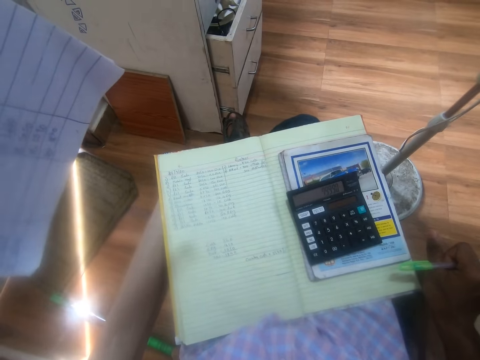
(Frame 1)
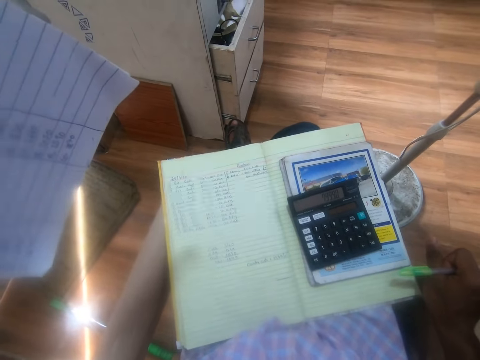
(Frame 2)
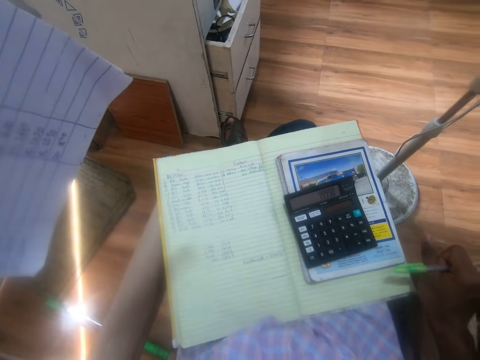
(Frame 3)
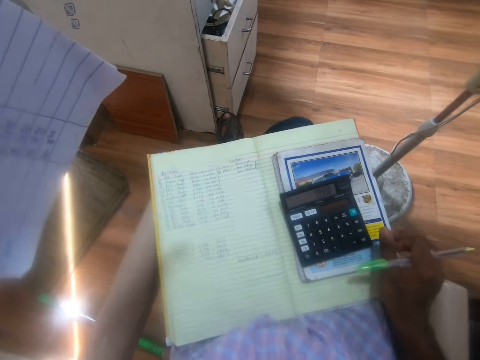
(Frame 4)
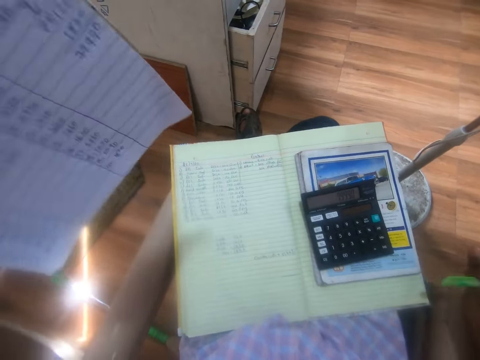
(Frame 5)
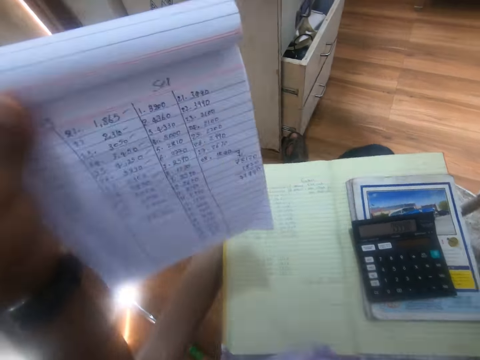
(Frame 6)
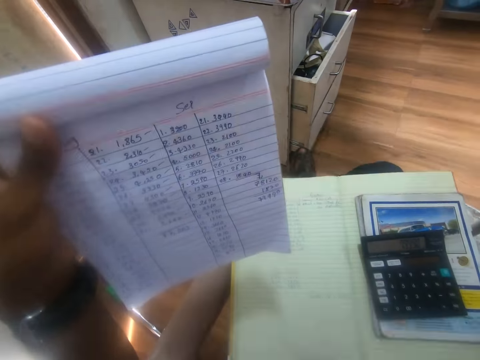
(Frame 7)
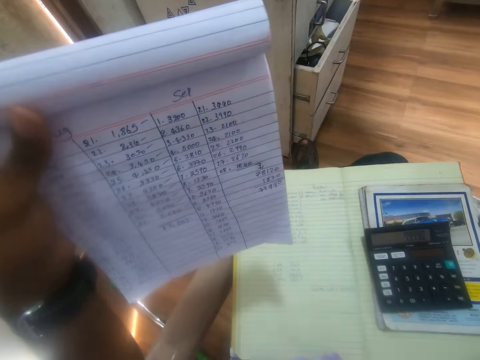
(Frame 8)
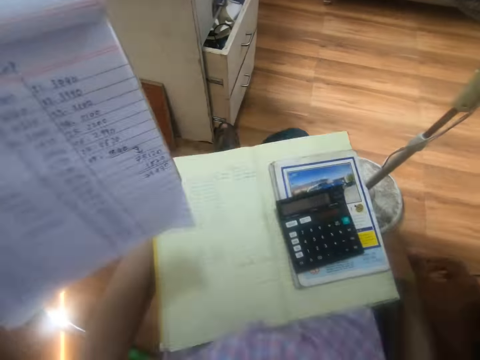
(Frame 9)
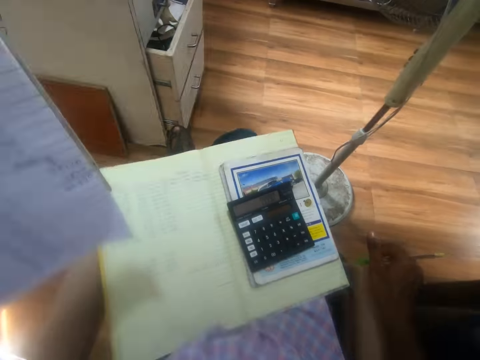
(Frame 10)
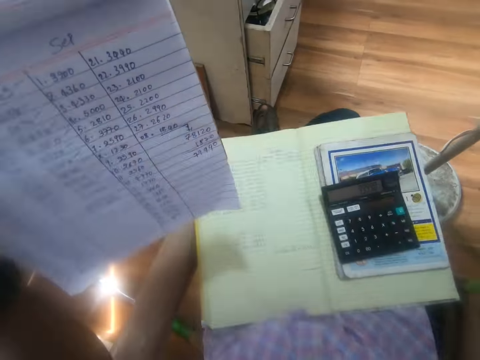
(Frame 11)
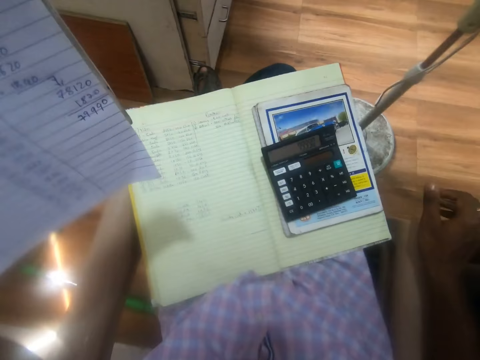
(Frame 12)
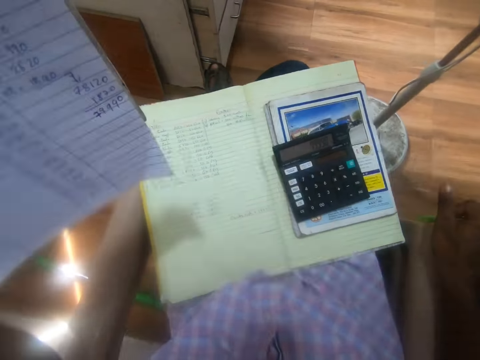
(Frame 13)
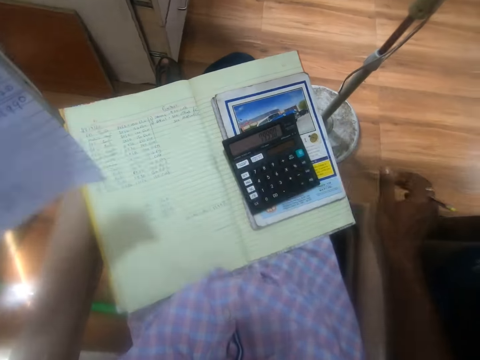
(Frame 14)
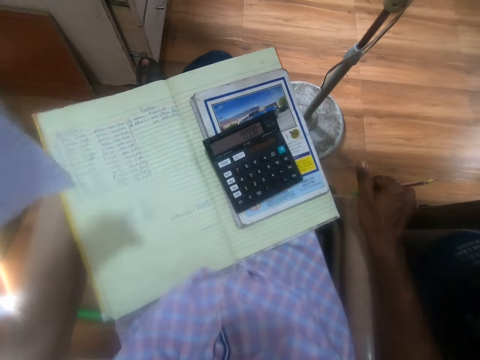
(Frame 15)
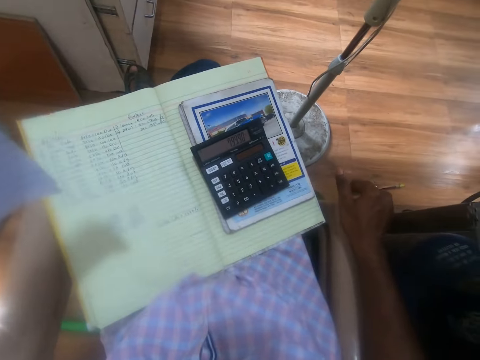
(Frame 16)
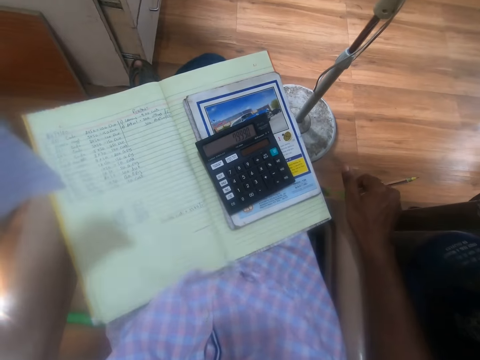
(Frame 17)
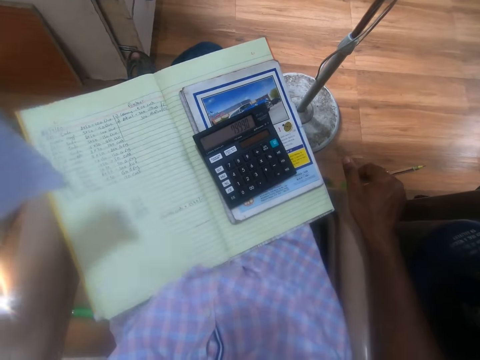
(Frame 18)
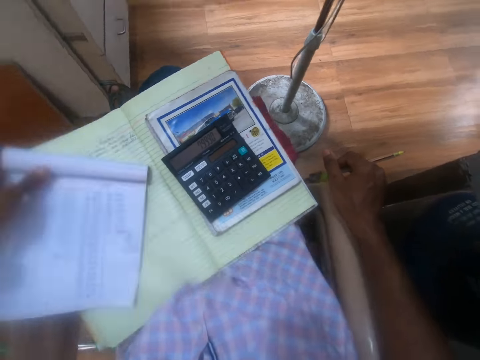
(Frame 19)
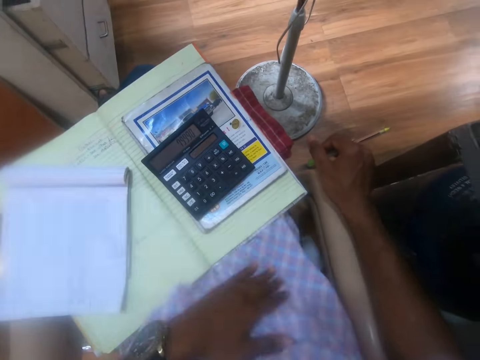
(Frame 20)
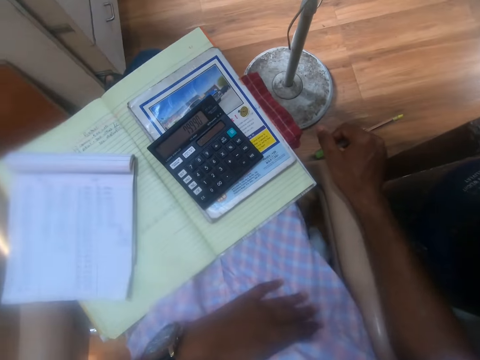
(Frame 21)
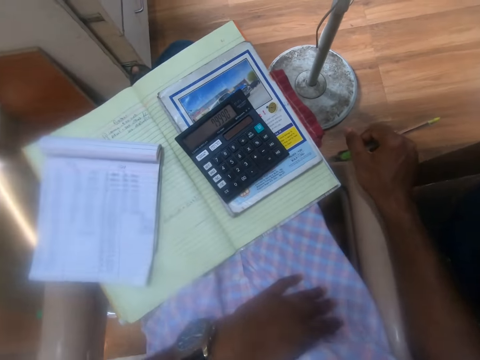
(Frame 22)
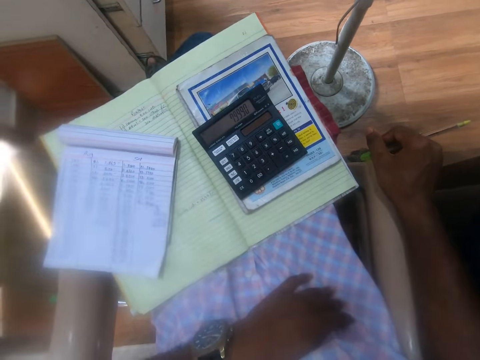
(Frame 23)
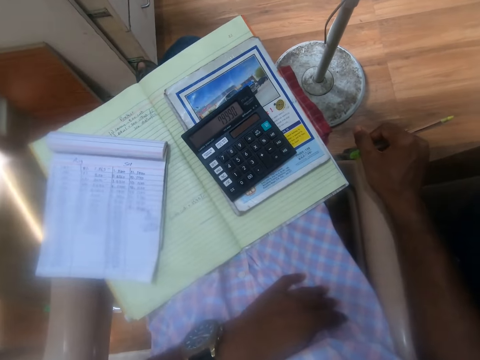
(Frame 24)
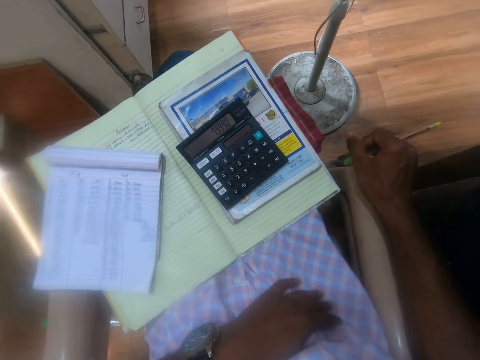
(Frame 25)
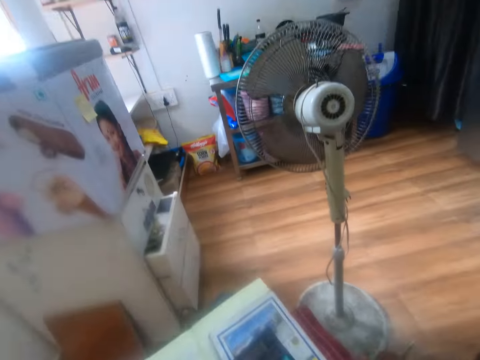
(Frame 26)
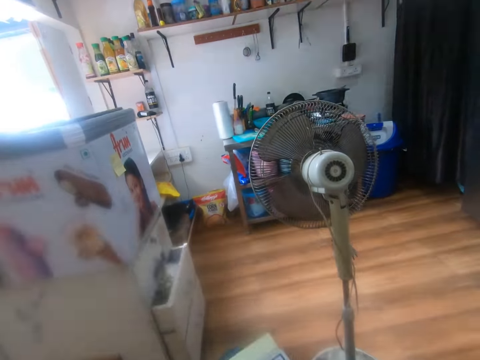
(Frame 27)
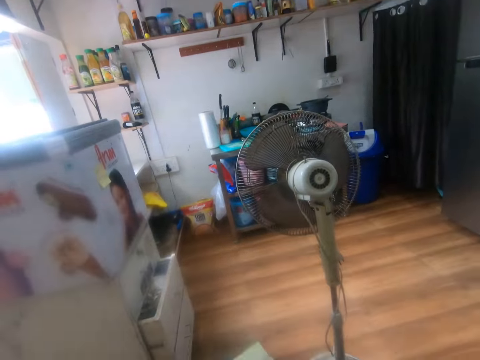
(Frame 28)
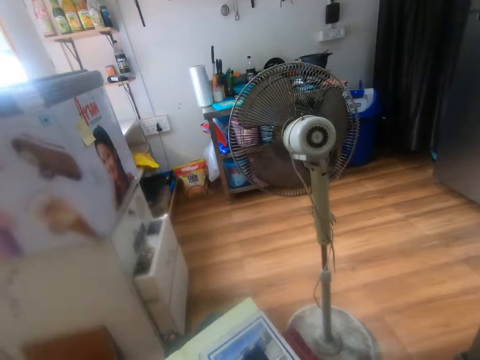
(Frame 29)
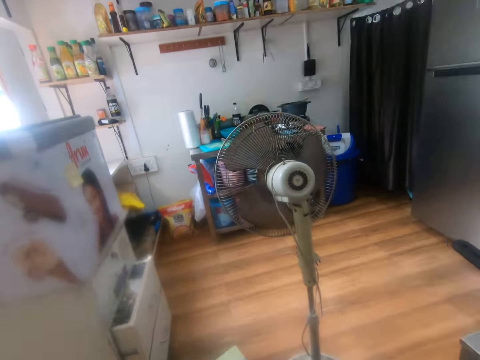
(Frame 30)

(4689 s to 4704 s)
The camera wearer taps the handle of the chair with his right hand. He places the book in his left hand on the book on his legs. He places his left hand on his body.

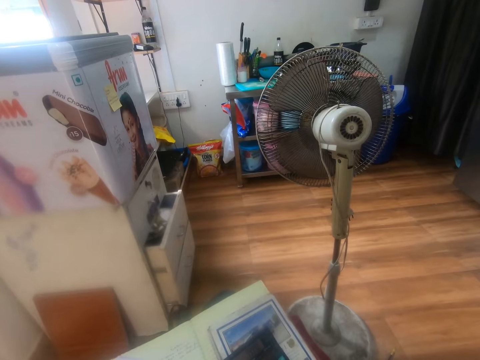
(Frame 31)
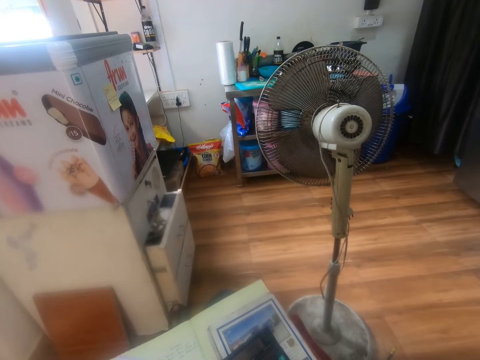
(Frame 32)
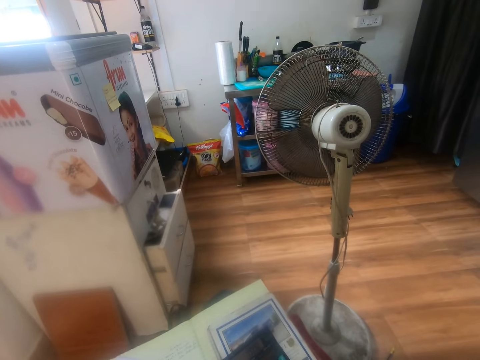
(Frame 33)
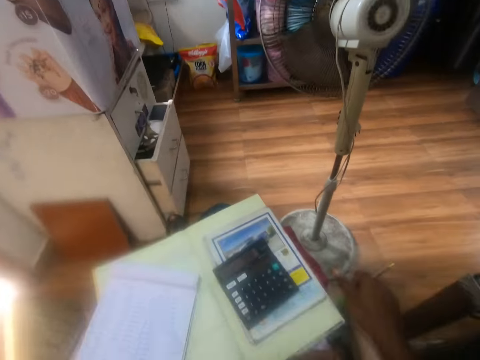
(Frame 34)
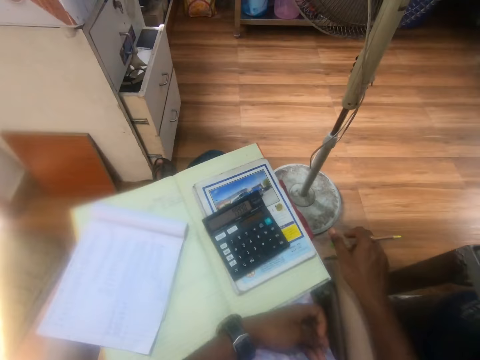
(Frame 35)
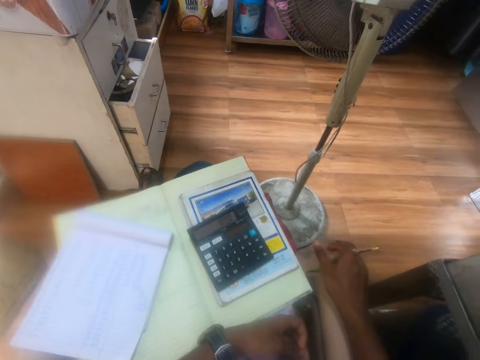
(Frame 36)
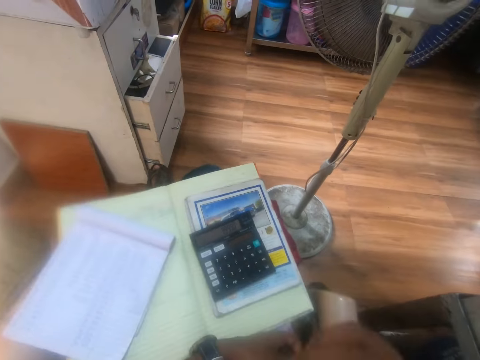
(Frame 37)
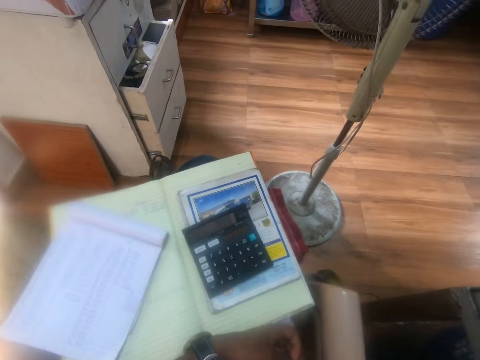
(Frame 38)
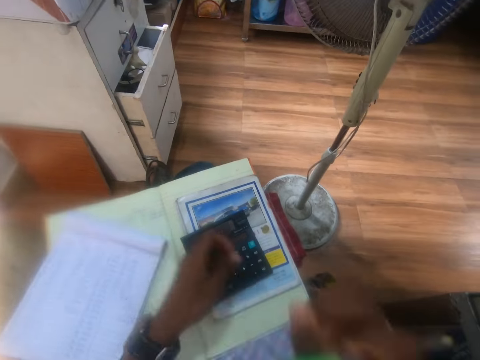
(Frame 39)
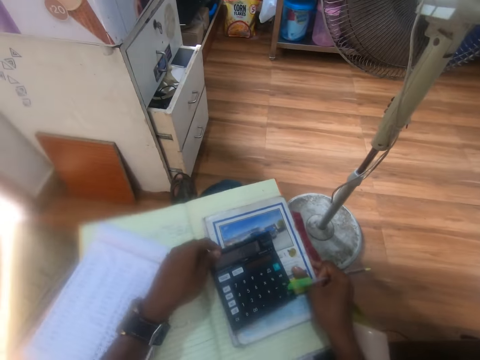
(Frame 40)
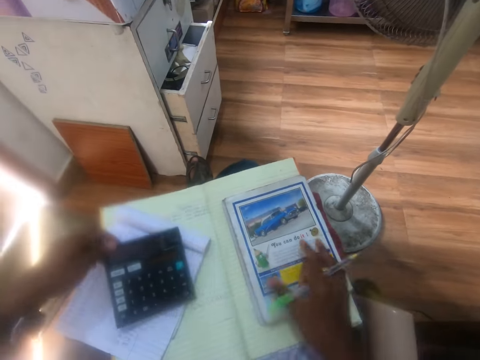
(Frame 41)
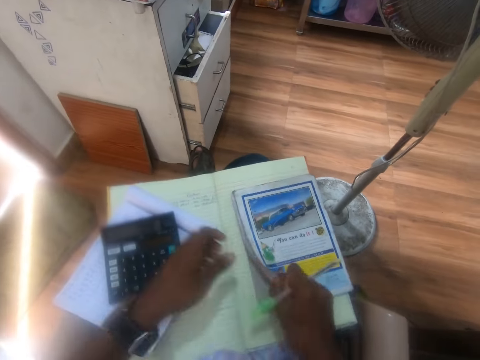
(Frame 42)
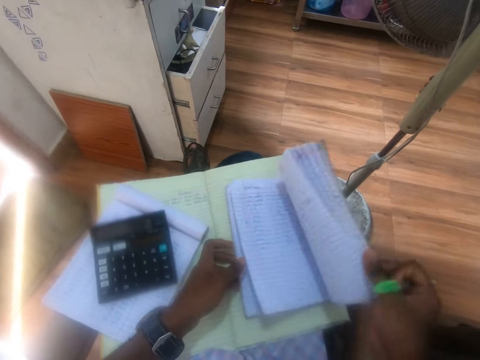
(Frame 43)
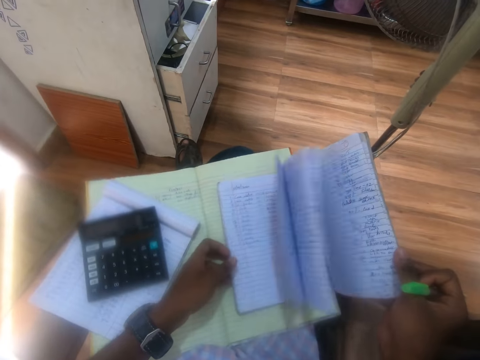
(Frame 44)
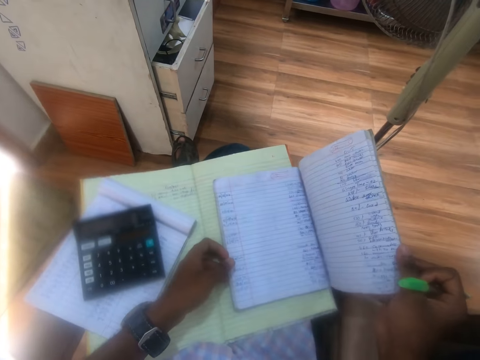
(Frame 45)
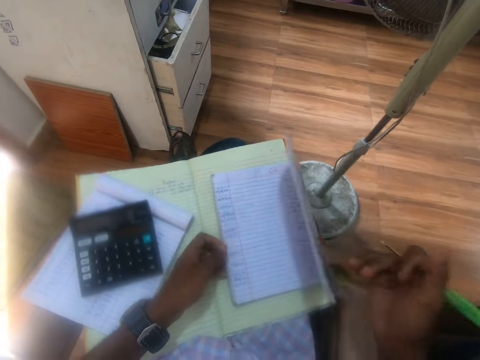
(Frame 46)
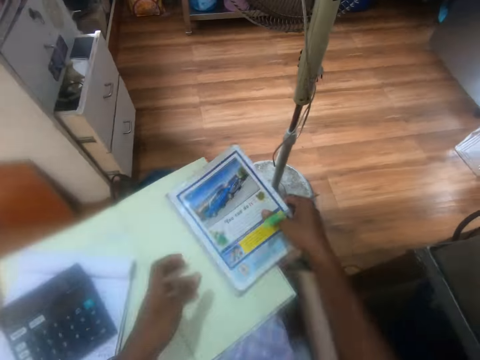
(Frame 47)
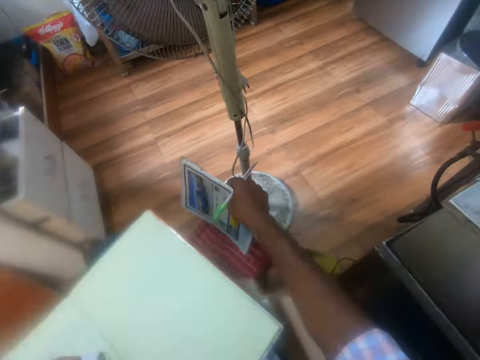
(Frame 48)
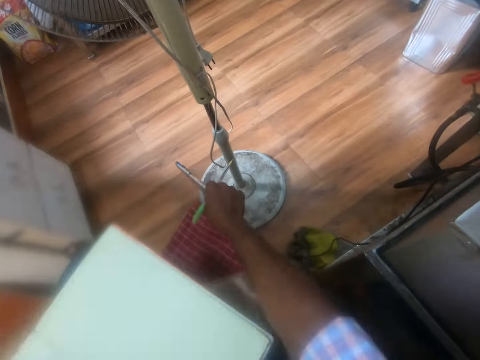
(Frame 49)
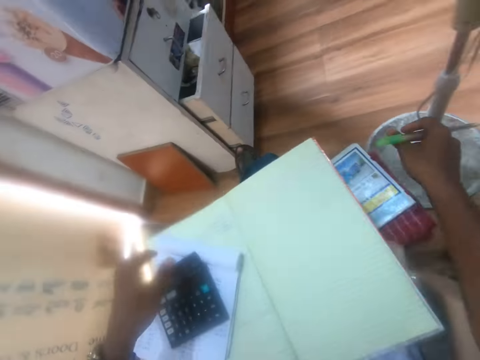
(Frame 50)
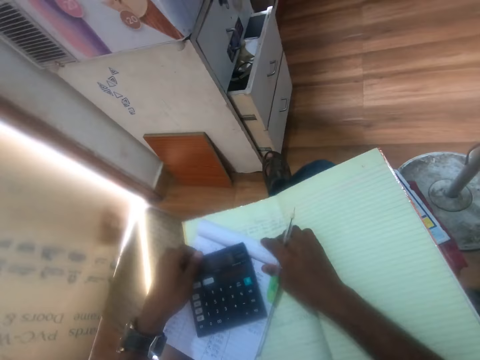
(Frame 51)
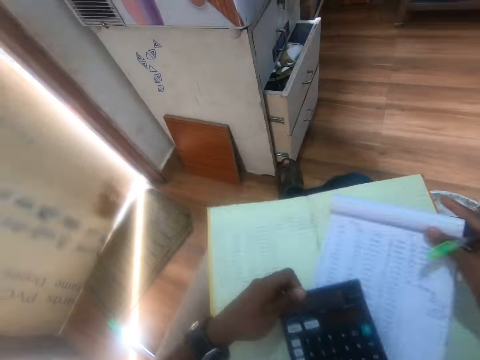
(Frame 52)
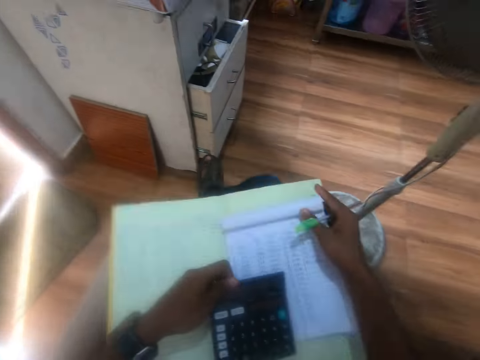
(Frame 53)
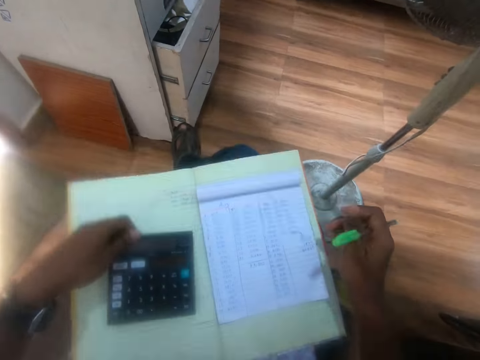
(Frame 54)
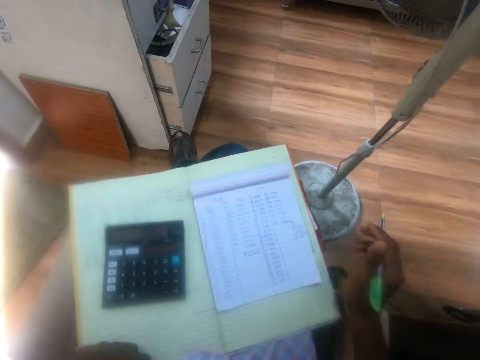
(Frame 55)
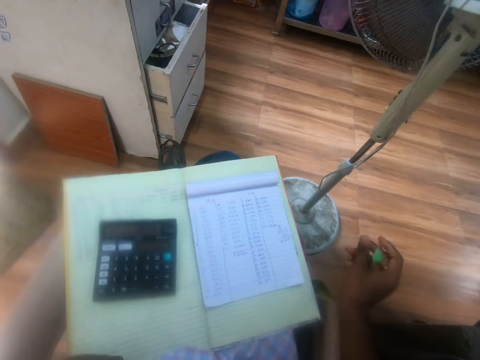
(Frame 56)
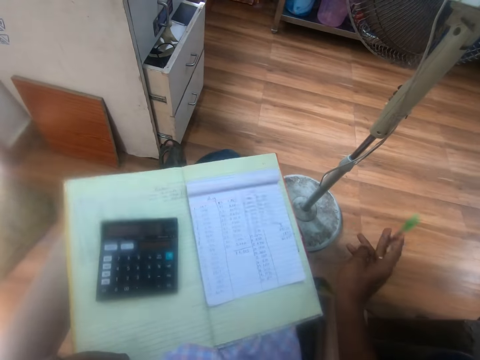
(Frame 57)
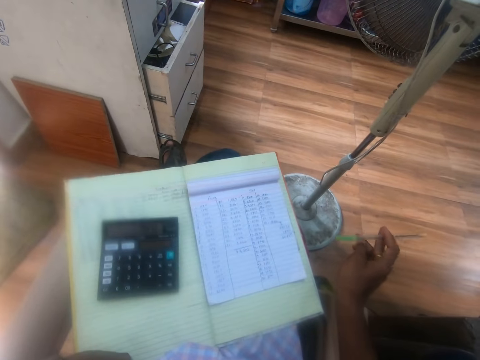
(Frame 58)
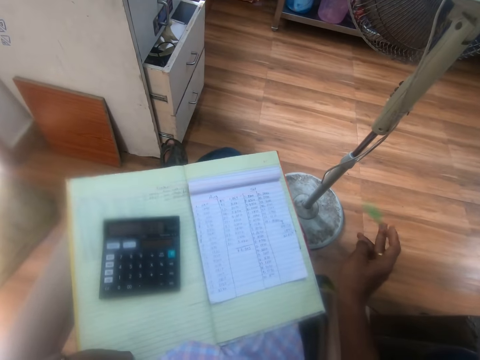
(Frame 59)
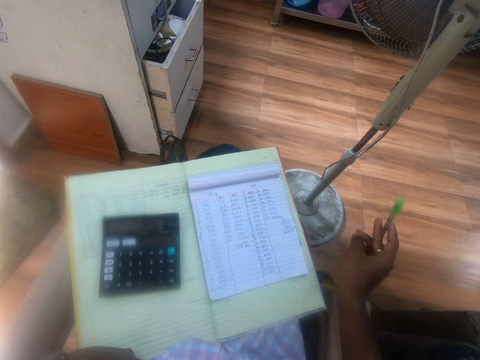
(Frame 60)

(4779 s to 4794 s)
The camera wearer hits the chair with the pen in his right hand. He picks the calculator from the book on his legs with his left hand. He holds the book on his legs with his right hand. He moves the calculator. He picks the calculator from the book with his left hand. He drops the calculator in his left hand on the book. He opens the book with his right hand. He holds the book with his left hand. He picks the book from the table with his right hand. He drops the book on a crate with his right hand. He picks up the calculator from the notepad with his left hand. He moves the notepad on the book with his right hand. He moves the calculator. He moves the book. He drops the calculator on the book with his left hand. He shakes the pen in his right hand with the fingers.
